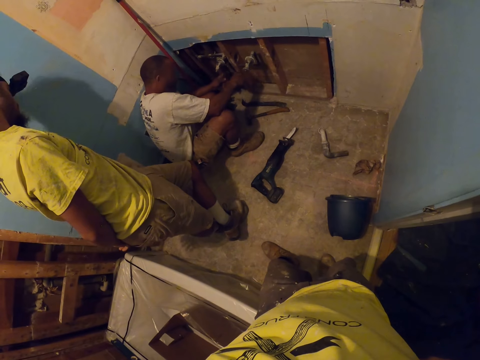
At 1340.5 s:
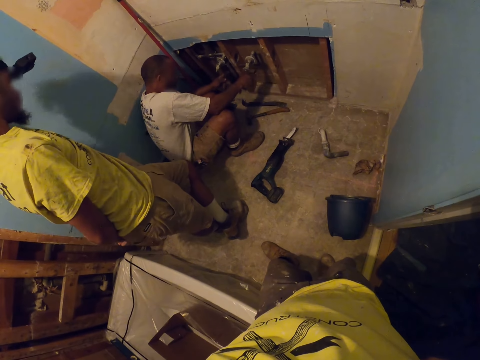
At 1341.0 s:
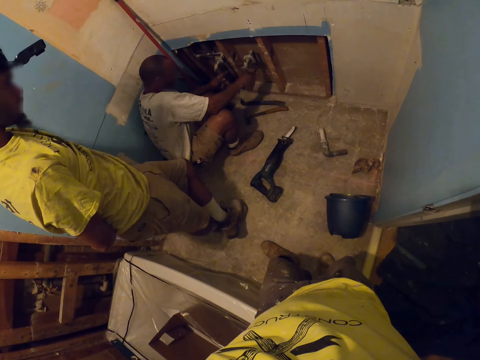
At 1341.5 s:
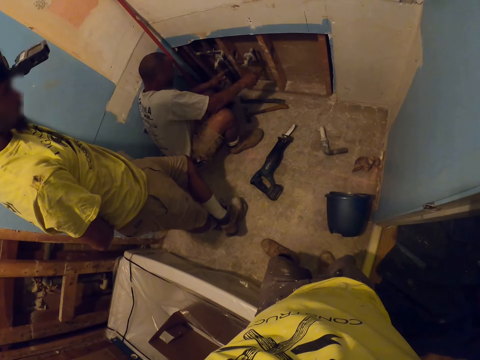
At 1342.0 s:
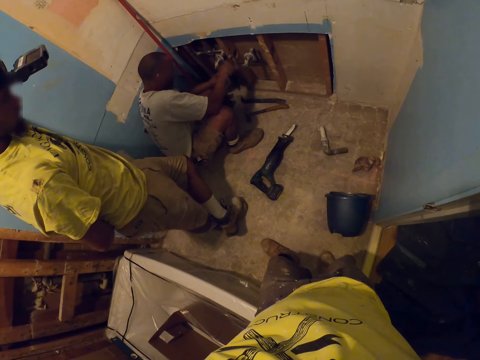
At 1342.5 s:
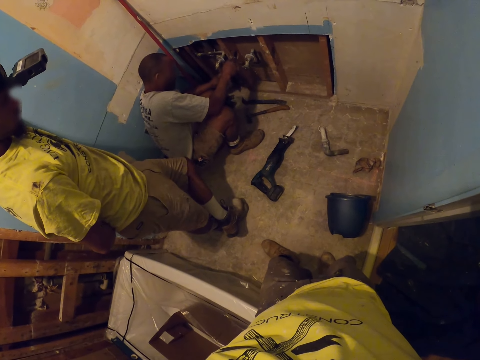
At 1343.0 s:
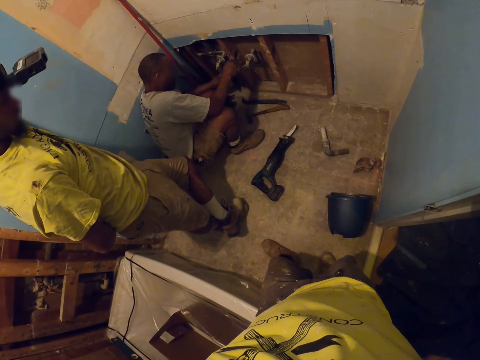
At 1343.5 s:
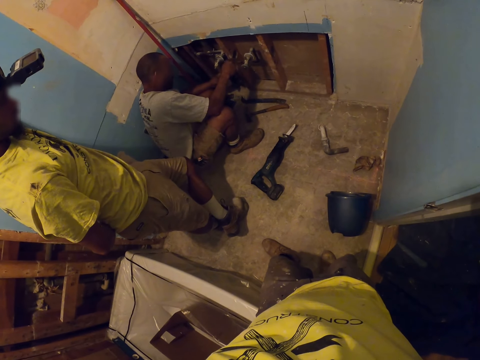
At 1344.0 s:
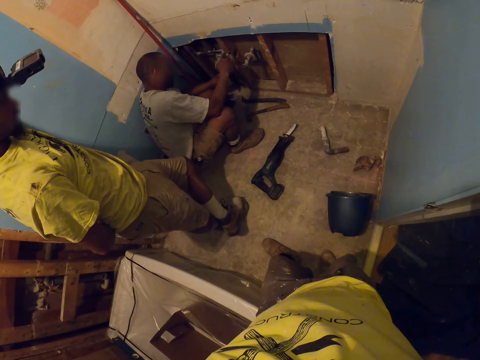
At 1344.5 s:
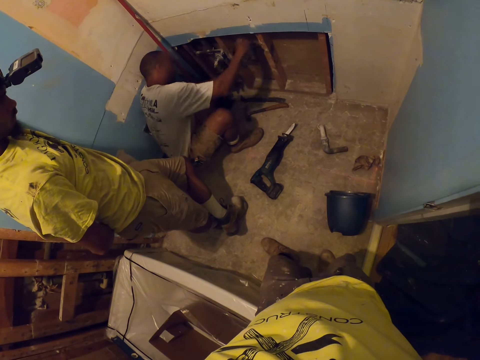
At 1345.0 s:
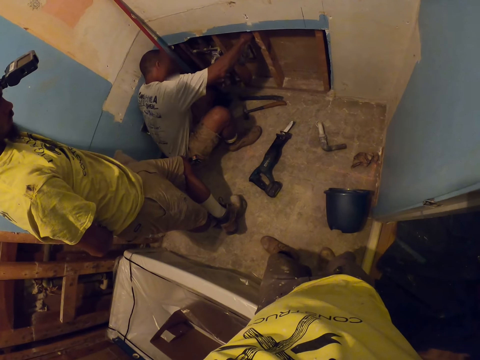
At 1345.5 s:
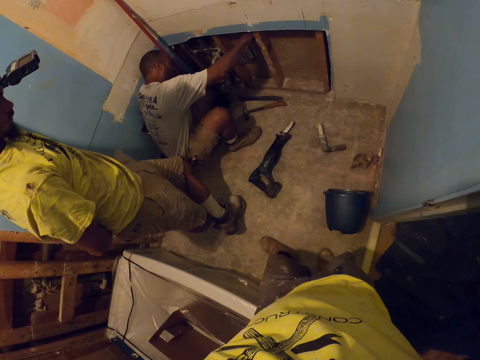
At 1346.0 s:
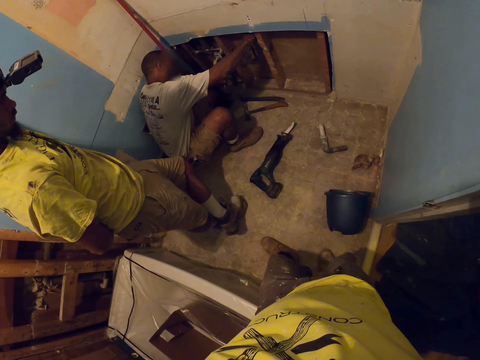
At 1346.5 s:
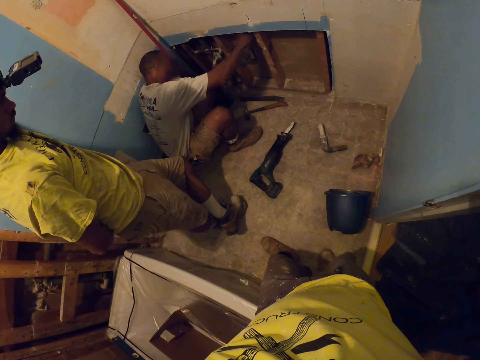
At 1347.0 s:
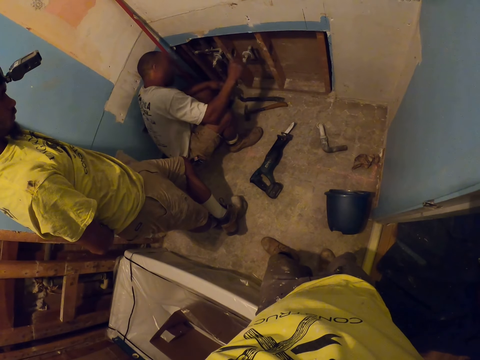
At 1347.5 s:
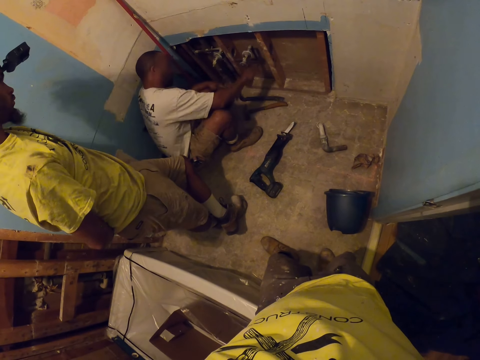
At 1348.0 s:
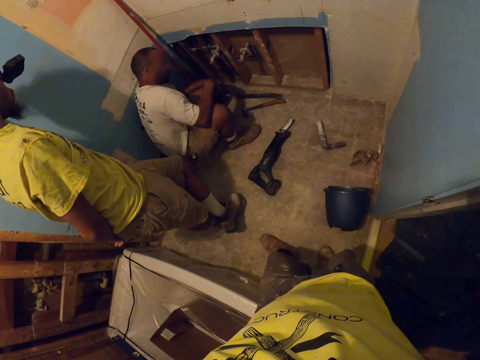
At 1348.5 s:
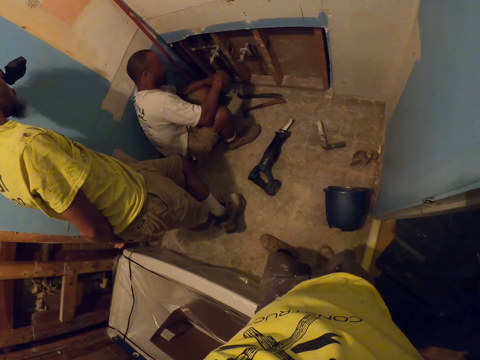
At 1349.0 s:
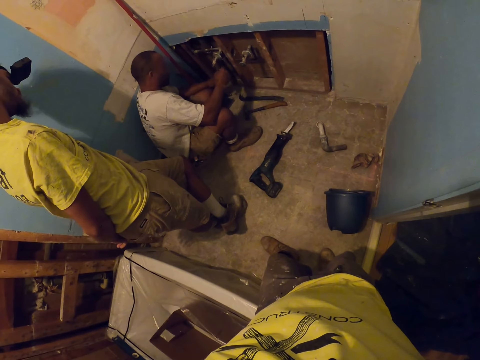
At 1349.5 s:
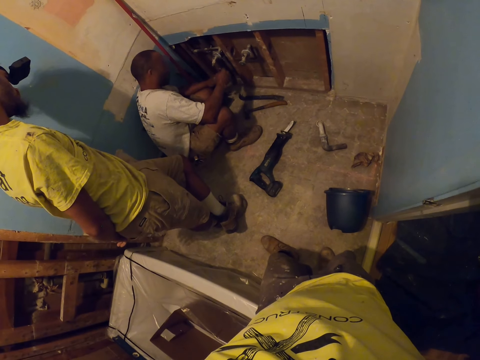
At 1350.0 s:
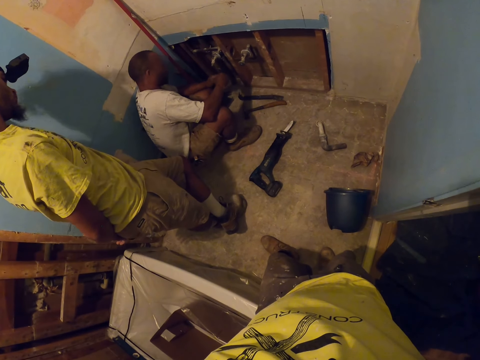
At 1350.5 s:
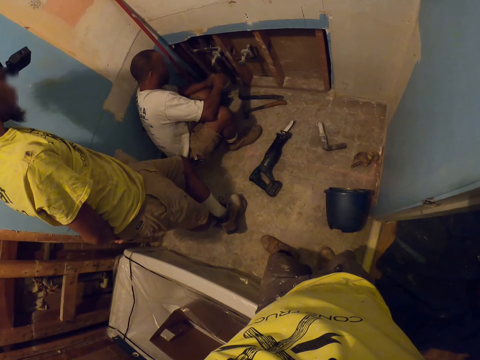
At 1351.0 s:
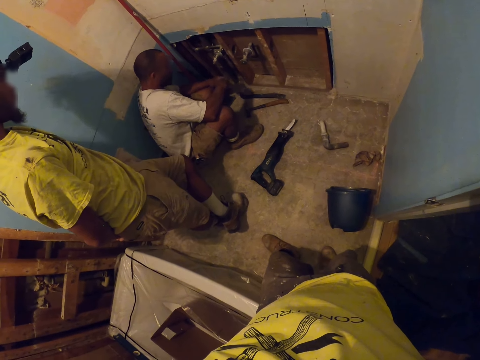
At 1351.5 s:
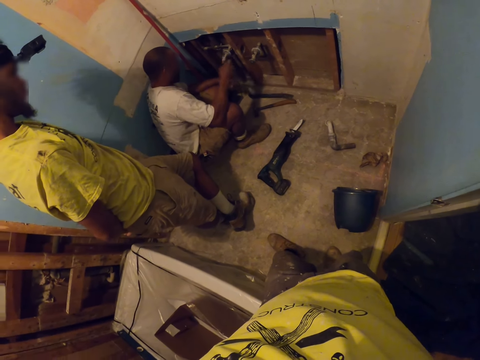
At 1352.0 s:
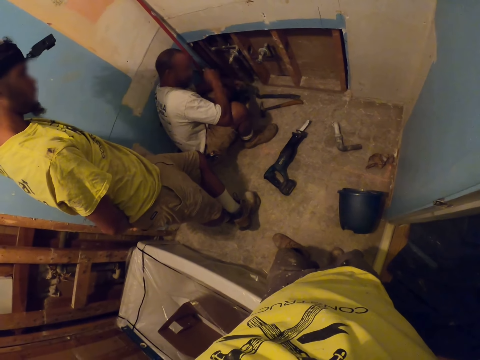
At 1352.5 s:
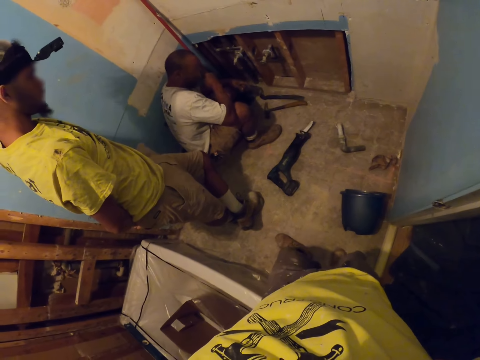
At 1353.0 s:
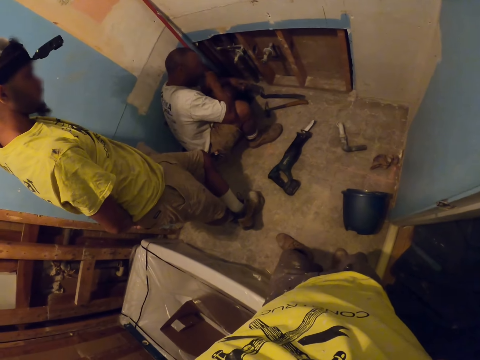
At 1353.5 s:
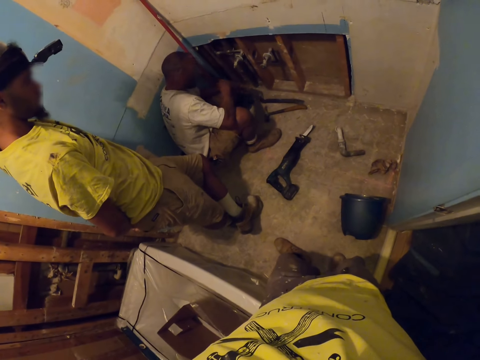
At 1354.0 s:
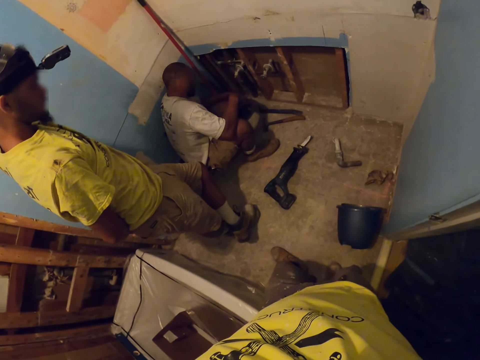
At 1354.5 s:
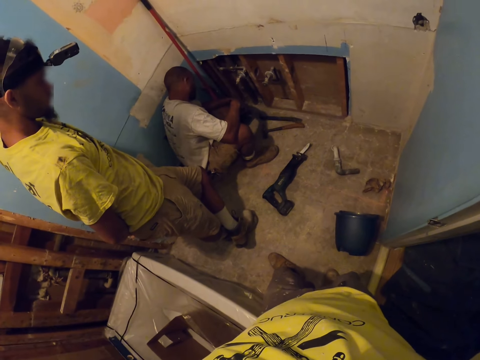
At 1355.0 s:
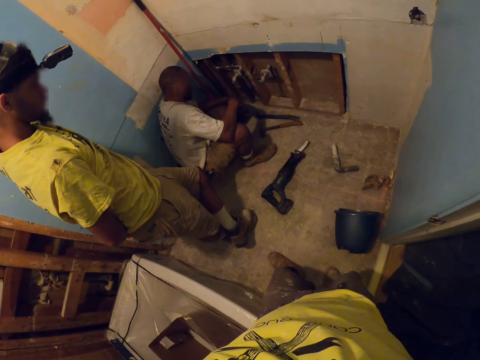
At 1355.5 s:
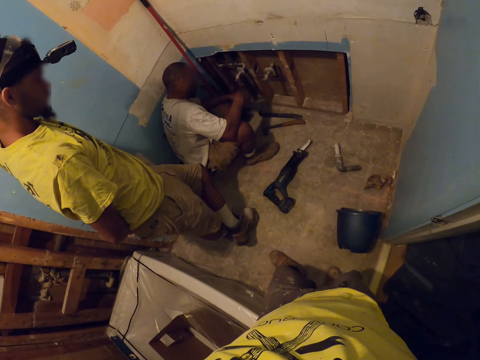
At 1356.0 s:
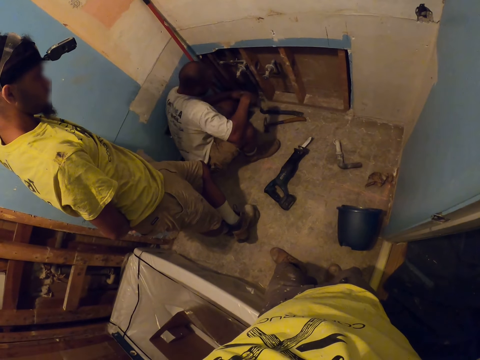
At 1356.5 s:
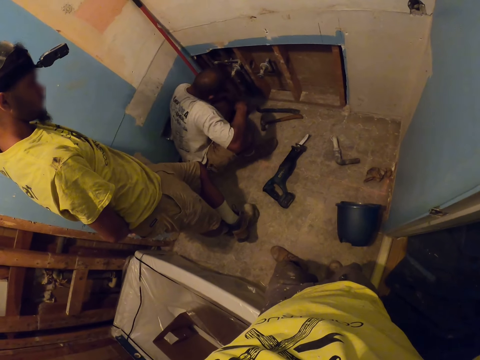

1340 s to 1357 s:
A man scrubs the pipe on the wall. The man raises his right hand to his face, drops his right hand, and scratches his face.

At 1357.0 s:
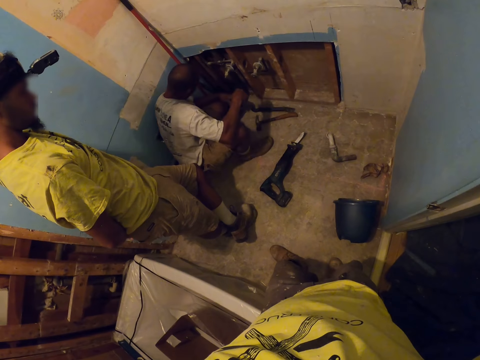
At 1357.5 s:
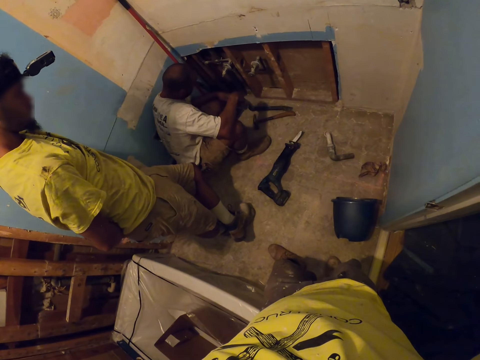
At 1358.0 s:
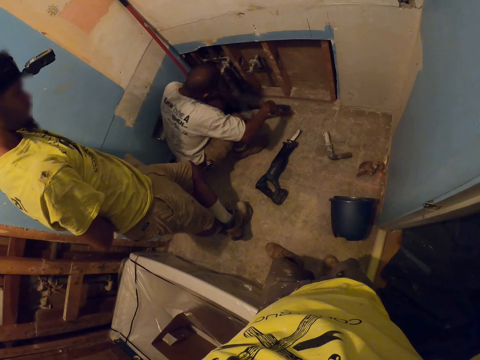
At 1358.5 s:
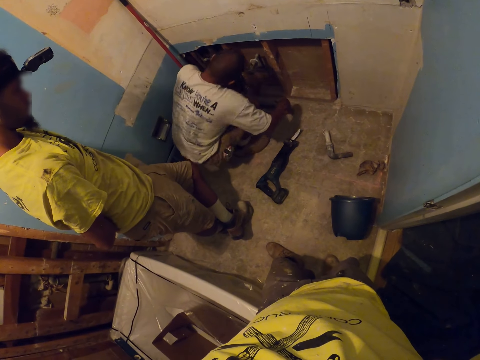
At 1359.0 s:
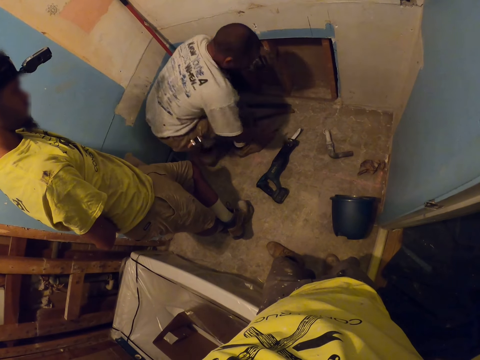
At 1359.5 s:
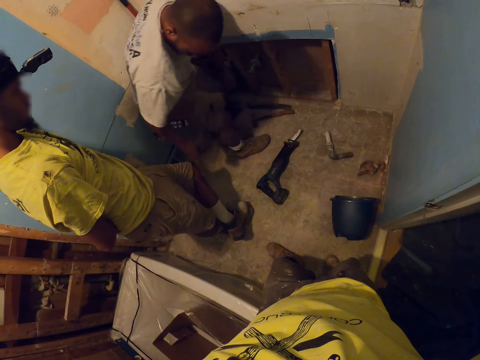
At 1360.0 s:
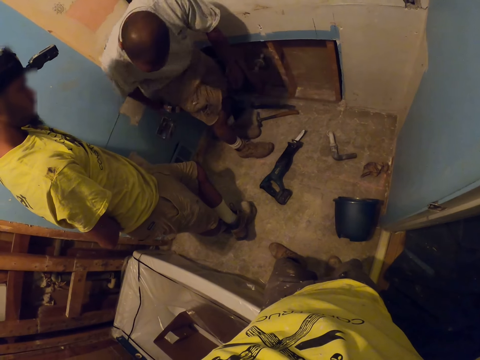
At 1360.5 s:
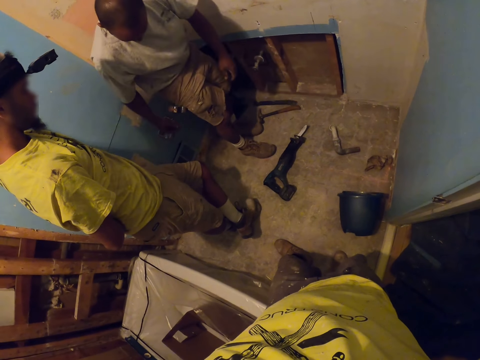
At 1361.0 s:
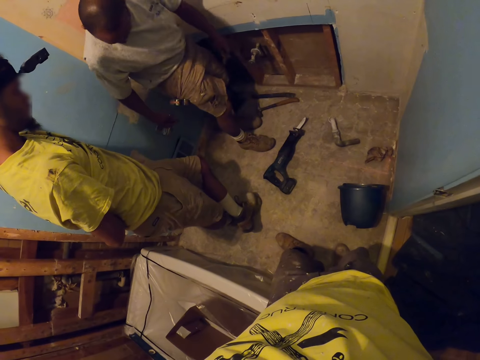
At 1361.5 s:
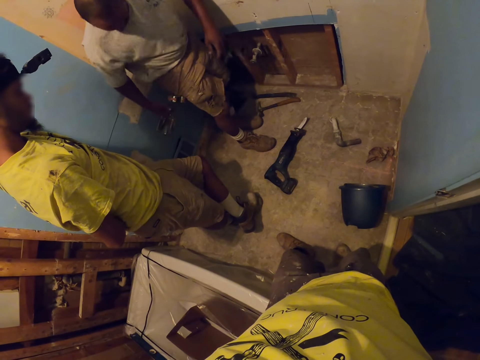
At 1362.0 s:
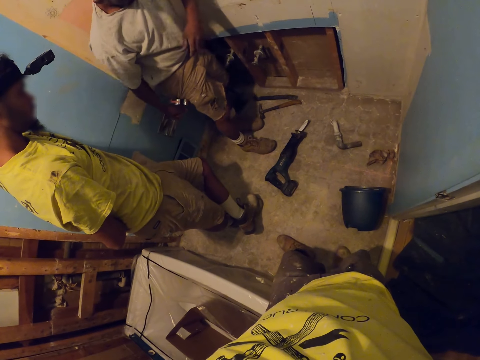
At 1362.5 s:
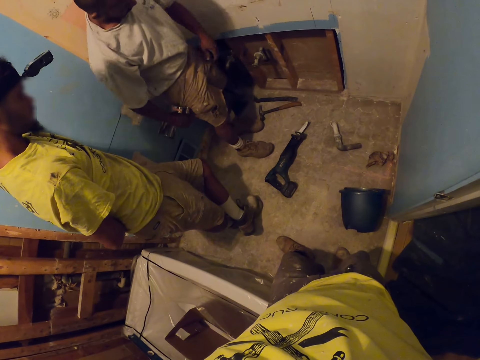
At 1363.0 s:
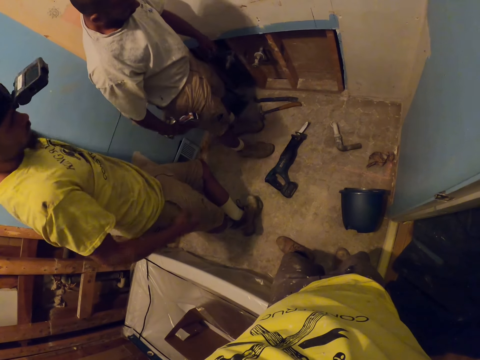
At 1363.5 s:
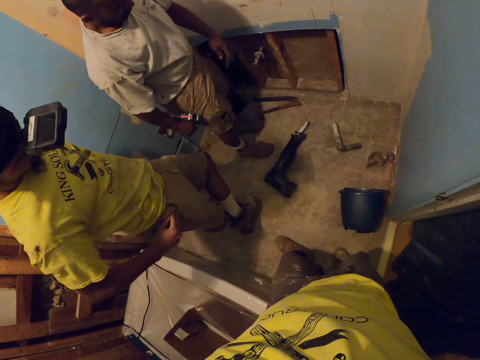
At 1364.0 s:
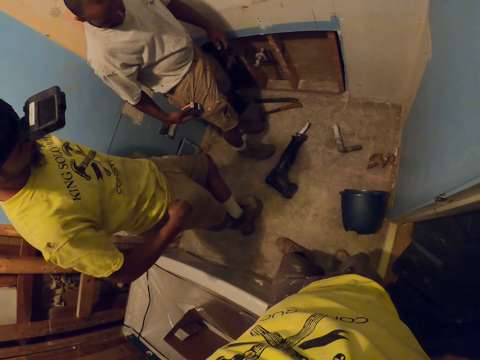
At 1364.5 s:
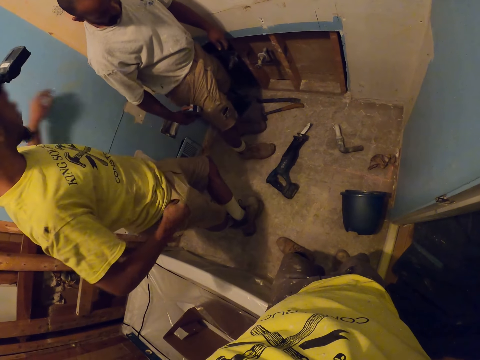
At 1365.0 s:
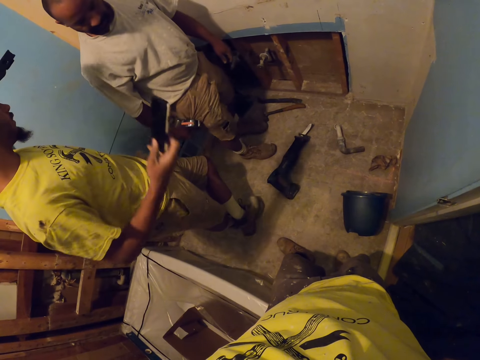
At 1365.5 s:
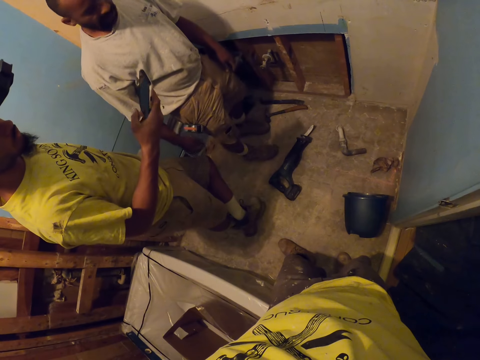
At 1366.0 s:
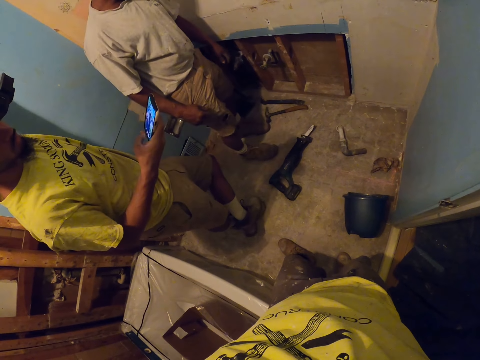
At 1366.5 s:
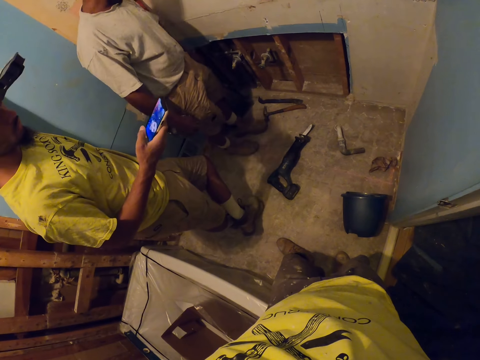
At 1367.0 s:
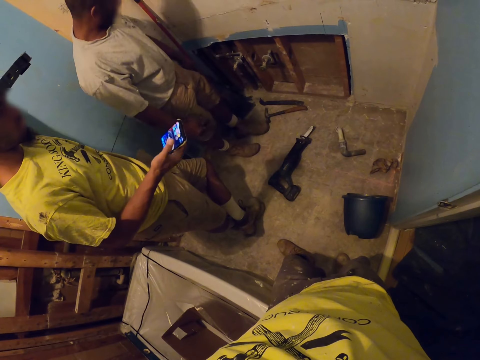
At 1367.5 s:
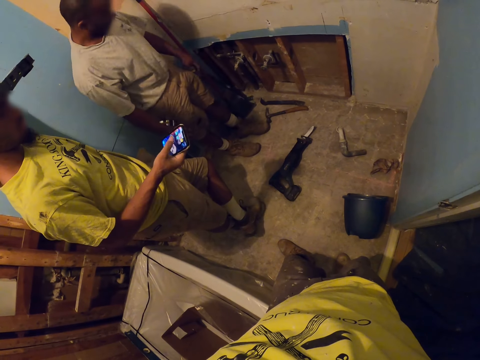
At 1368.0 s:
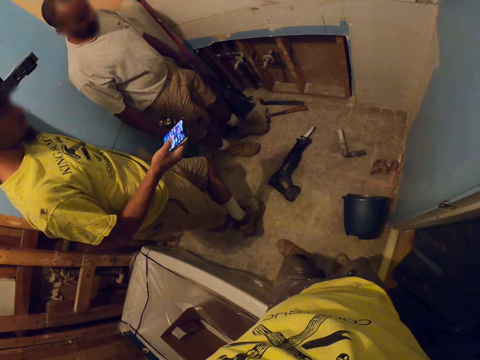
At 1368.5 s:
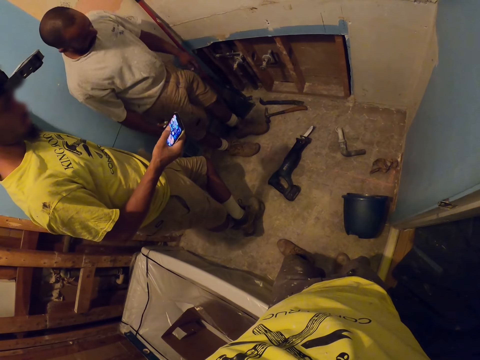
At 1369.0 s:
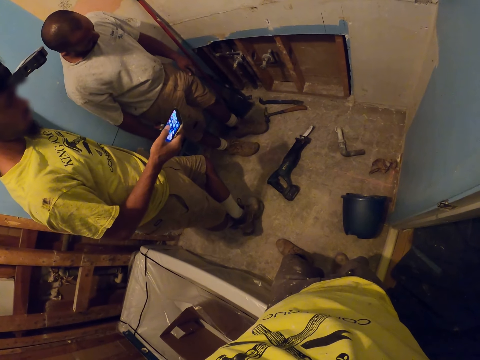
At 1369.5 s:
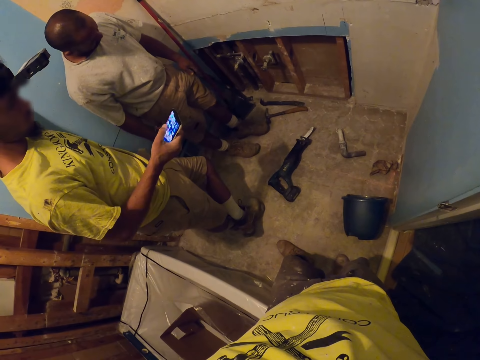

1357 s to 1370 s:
An apprentice stands up. Another apprentice picks up a phone from his pocket with his right hand. A man puts his hand in the pocket. The other apprentice types on the phone. The first apprentice leans against a wall in the room. A person scrolls his phone.
